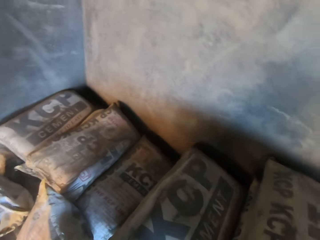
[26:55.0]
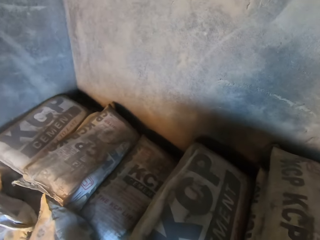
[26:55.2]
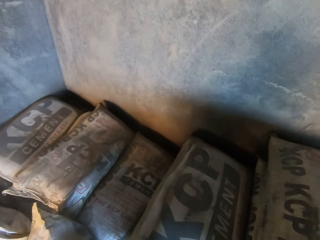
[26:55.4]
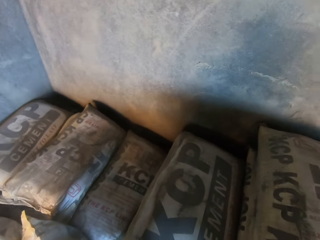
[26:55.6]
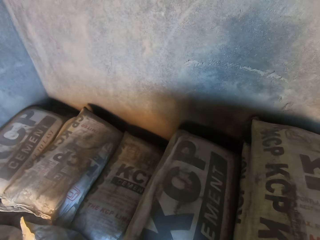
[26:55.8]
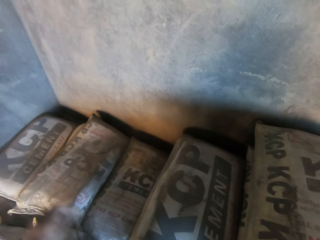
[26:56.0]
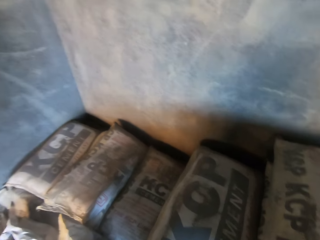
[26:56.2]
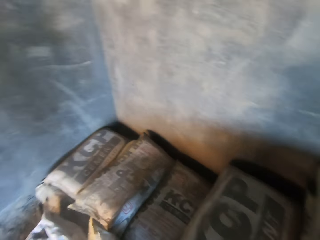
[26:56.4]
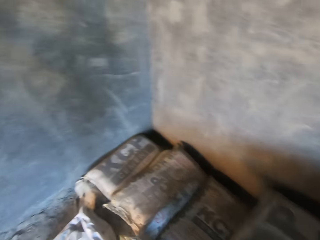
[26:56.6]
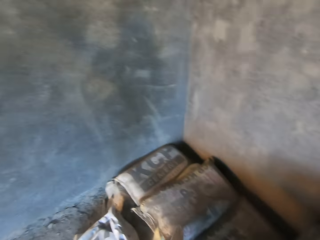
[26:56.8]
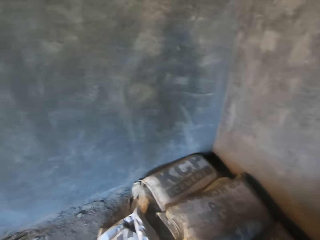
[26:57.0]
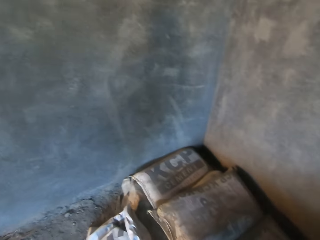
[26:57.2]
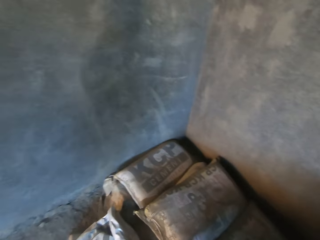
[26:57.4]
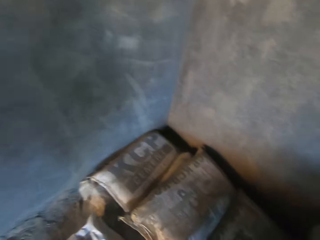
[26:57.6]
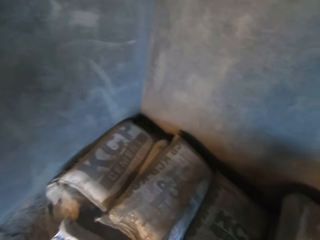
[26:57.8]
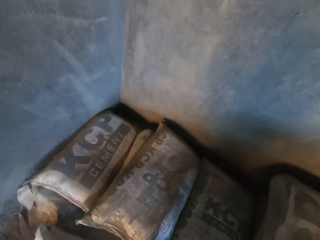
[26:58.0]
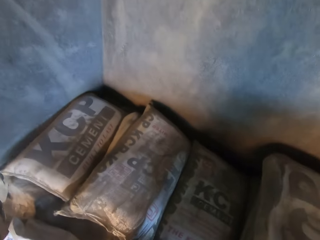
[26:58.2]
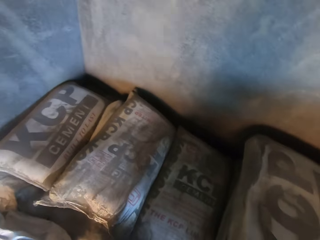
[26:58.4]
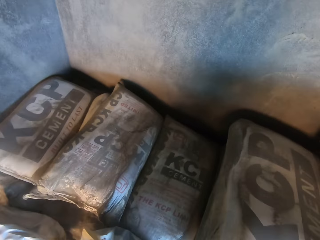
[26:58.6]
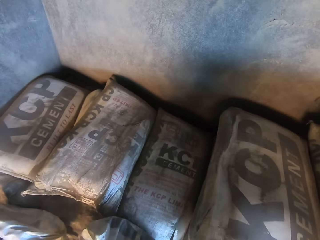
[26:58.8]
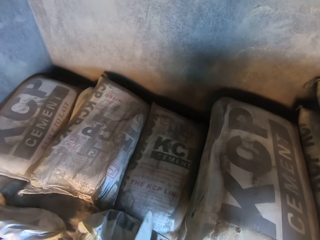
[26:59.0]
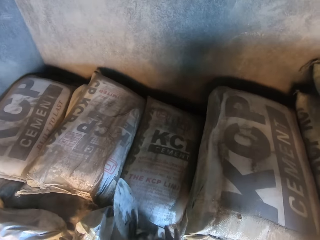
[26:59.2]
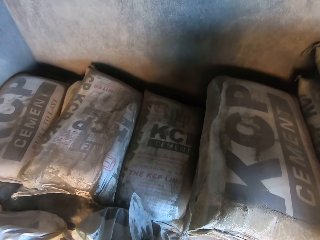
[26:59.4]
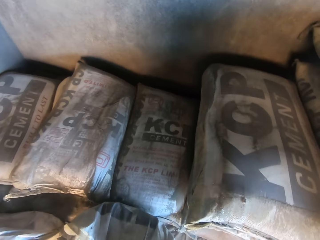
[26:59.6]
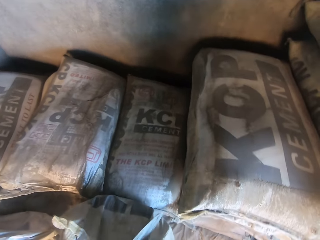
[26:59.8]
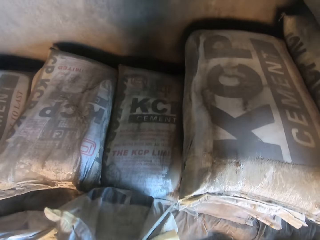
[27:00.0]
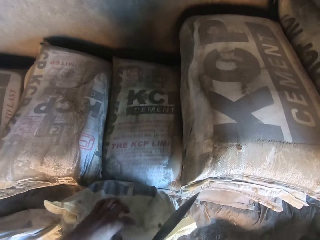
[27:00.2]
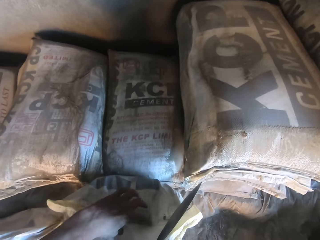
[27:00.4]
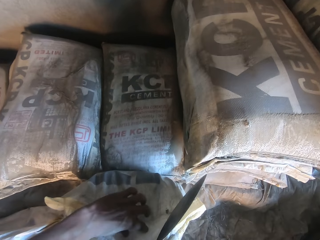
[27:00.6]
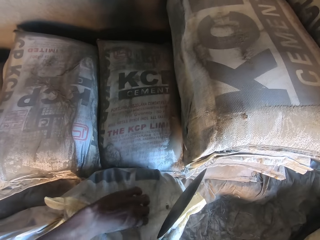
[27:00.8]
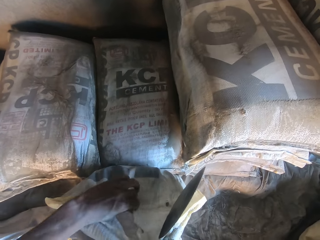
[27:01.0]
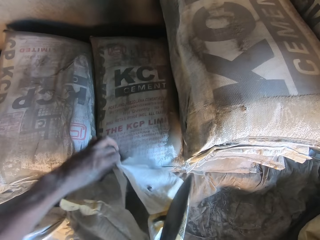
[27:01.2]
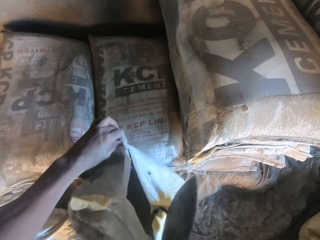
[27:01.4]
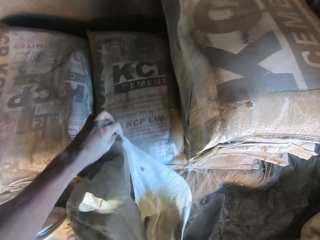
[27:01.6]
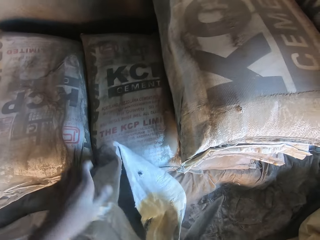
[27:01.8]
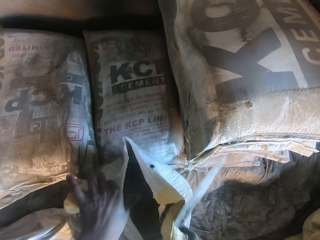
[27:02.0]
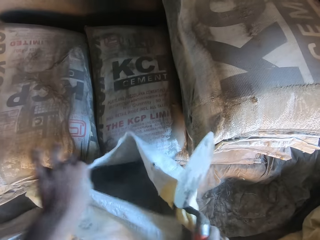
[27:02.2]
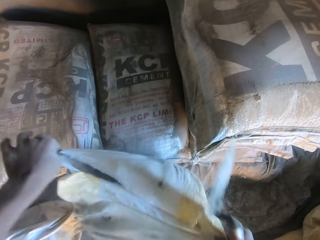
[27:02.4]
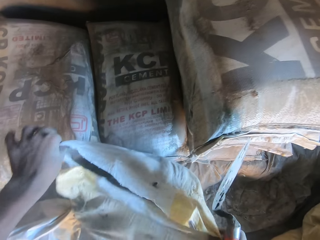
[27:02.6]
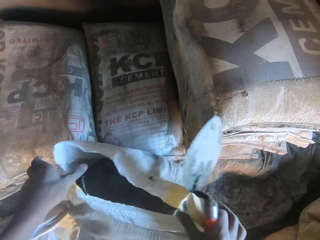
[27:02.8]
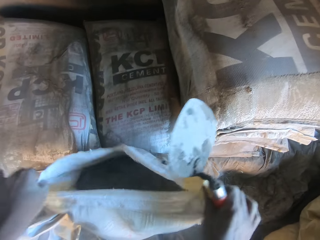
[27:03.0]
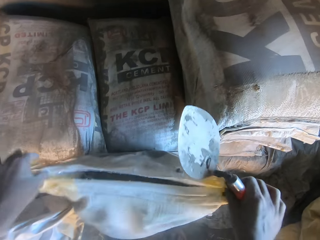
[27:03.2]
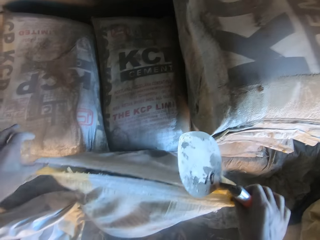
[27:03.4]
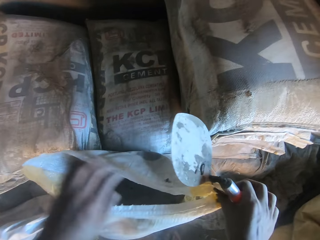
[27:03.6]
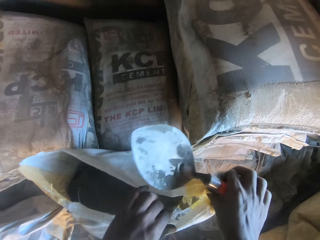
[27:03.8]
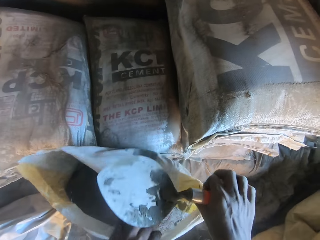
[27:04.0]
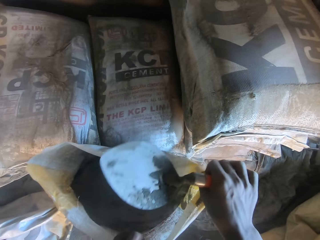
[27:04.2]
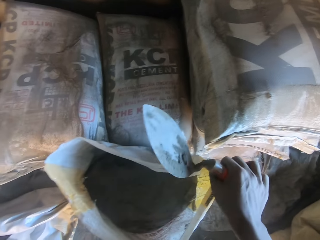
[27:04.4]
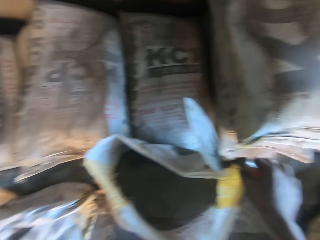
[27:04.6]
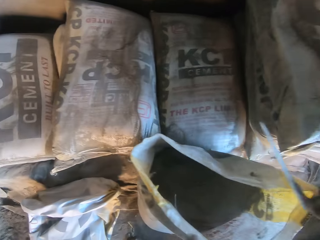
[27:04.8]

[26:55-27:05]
The camera wearer opens the bag of cement in both hands.

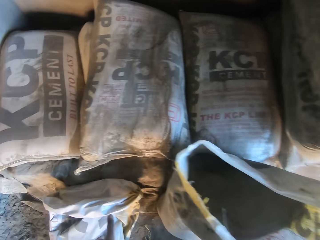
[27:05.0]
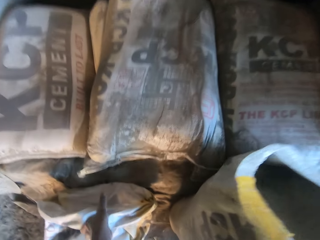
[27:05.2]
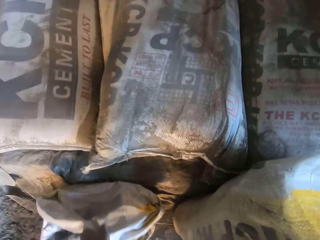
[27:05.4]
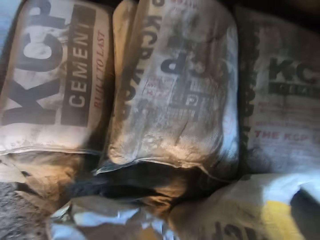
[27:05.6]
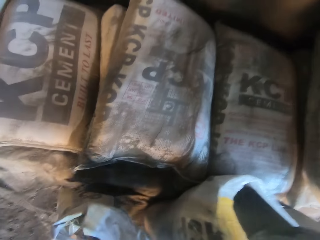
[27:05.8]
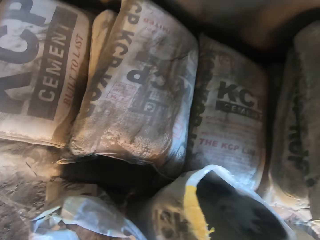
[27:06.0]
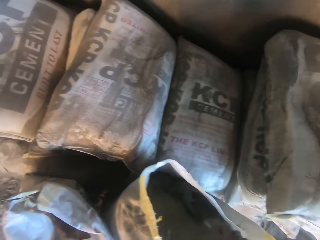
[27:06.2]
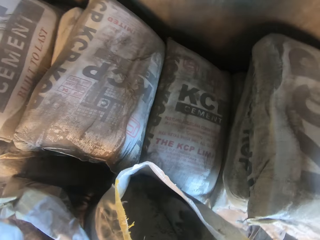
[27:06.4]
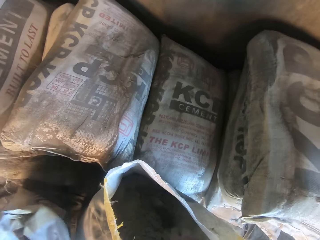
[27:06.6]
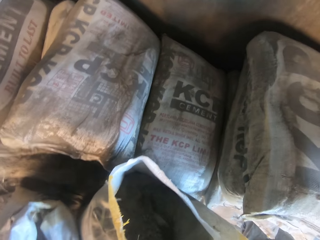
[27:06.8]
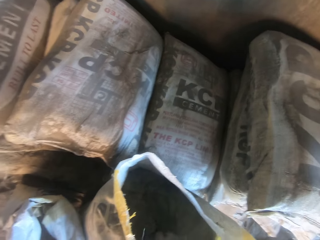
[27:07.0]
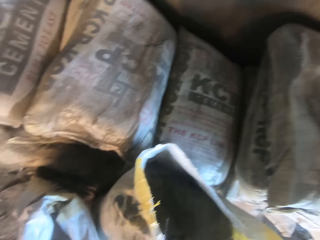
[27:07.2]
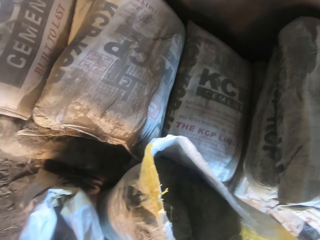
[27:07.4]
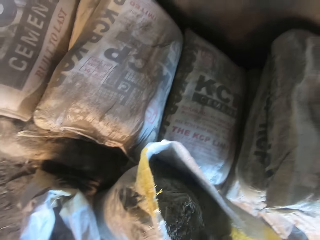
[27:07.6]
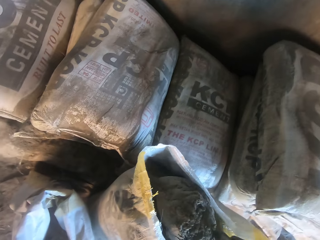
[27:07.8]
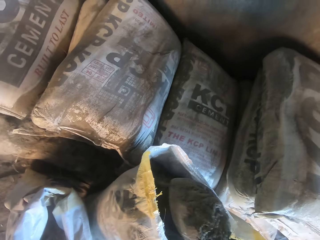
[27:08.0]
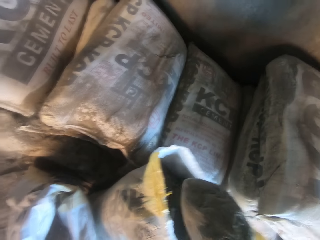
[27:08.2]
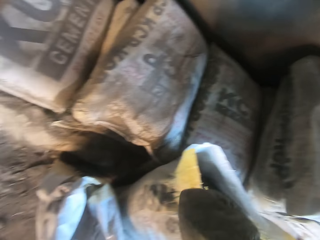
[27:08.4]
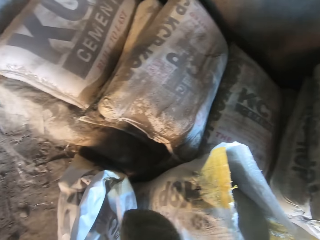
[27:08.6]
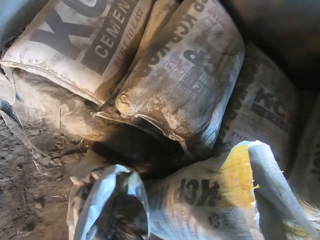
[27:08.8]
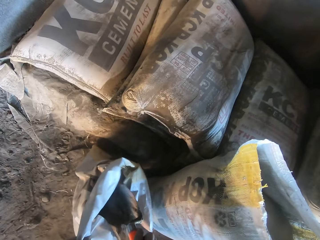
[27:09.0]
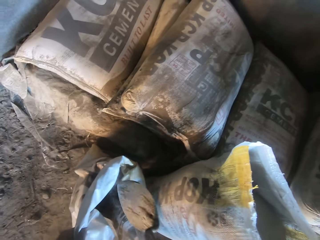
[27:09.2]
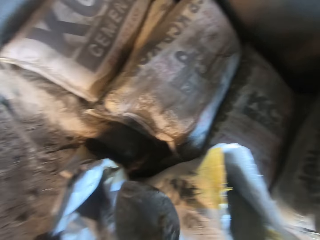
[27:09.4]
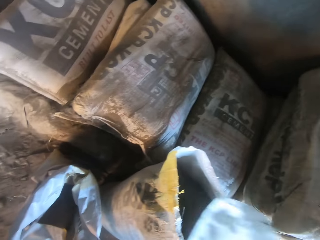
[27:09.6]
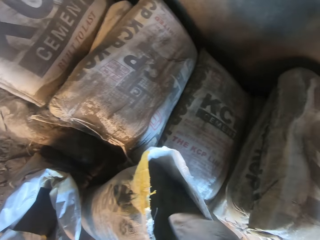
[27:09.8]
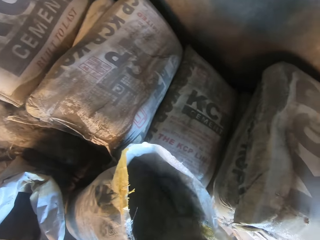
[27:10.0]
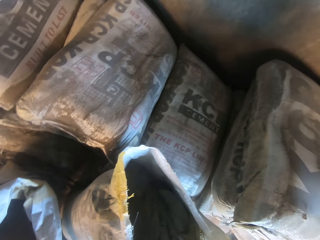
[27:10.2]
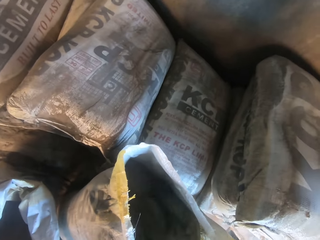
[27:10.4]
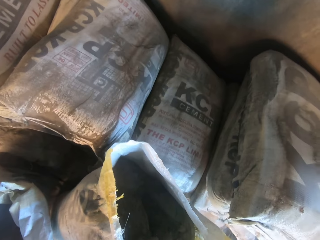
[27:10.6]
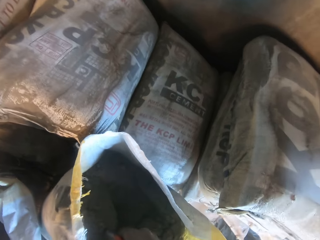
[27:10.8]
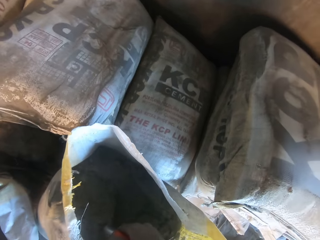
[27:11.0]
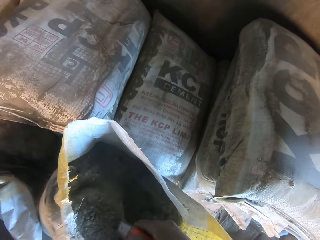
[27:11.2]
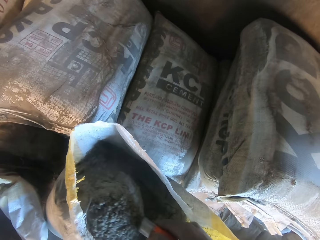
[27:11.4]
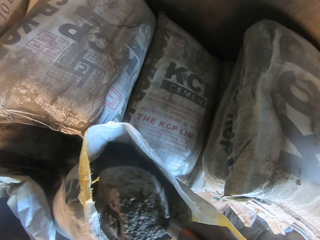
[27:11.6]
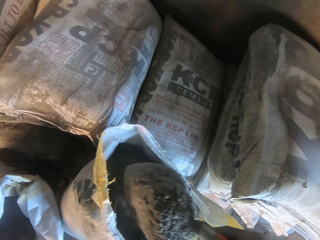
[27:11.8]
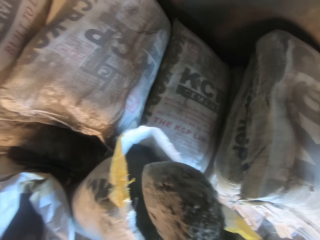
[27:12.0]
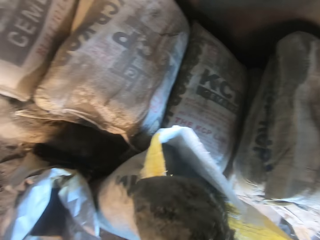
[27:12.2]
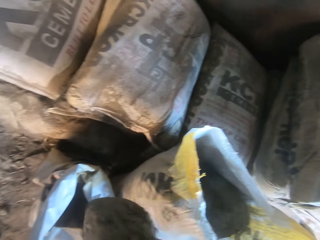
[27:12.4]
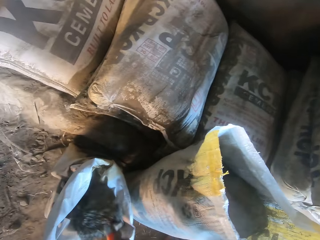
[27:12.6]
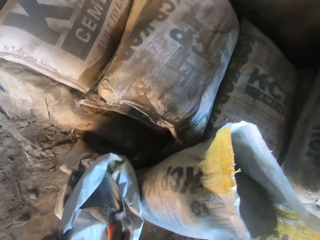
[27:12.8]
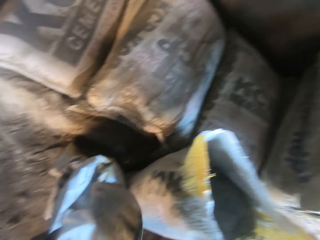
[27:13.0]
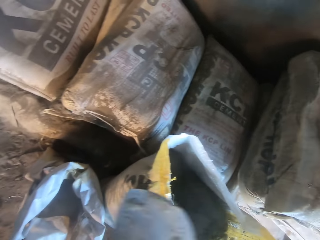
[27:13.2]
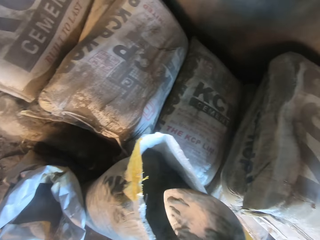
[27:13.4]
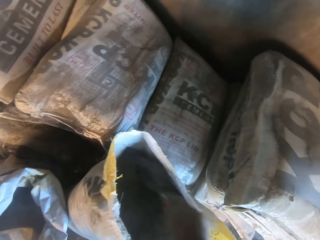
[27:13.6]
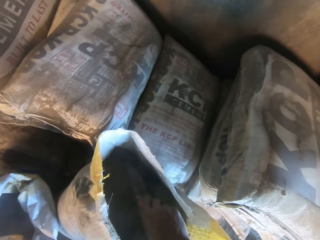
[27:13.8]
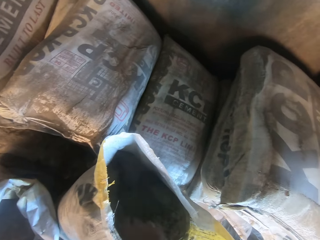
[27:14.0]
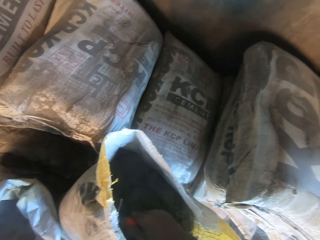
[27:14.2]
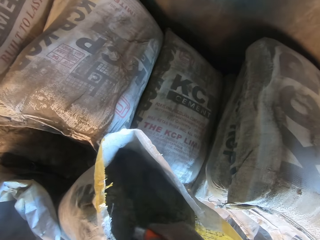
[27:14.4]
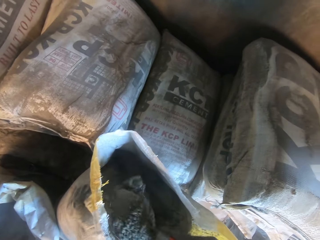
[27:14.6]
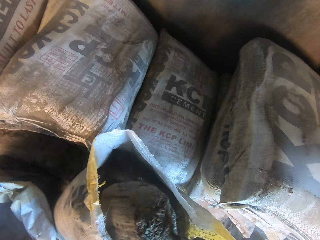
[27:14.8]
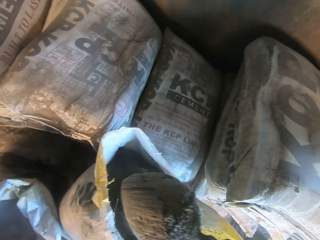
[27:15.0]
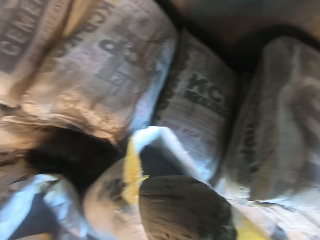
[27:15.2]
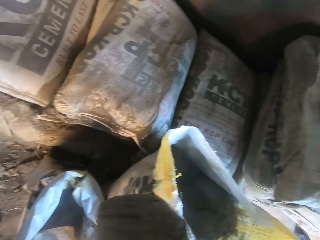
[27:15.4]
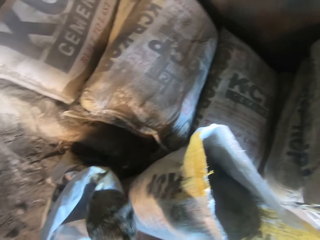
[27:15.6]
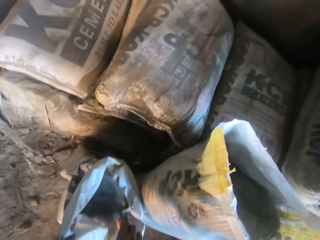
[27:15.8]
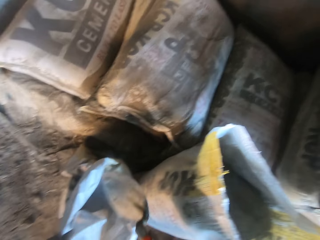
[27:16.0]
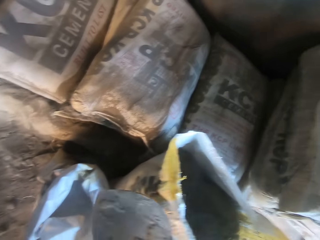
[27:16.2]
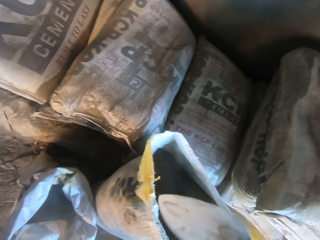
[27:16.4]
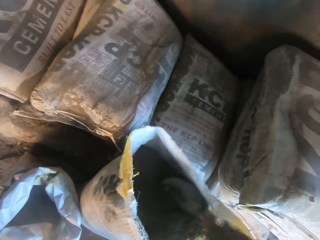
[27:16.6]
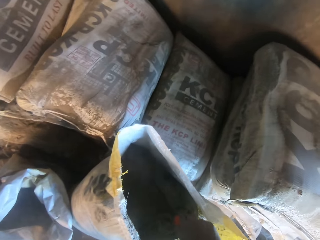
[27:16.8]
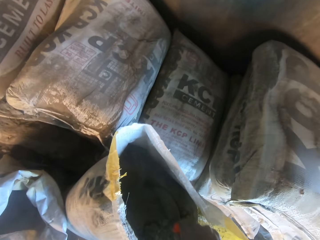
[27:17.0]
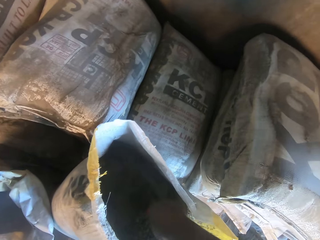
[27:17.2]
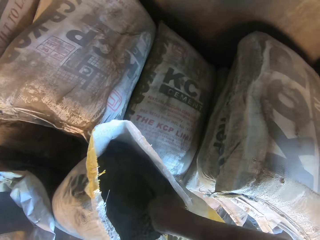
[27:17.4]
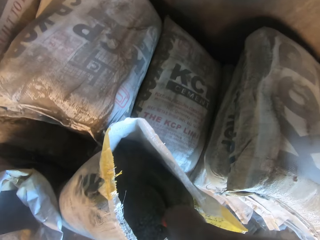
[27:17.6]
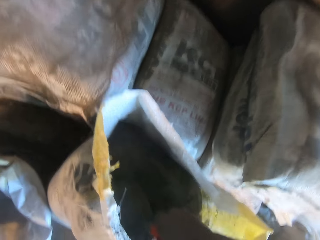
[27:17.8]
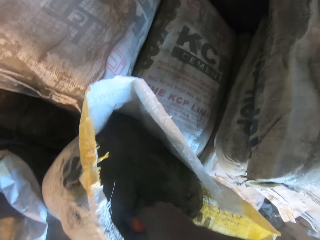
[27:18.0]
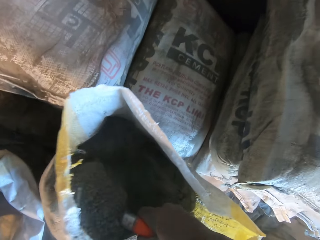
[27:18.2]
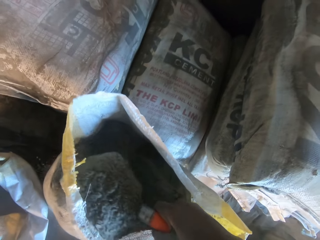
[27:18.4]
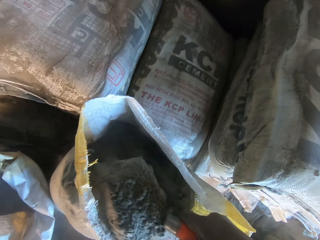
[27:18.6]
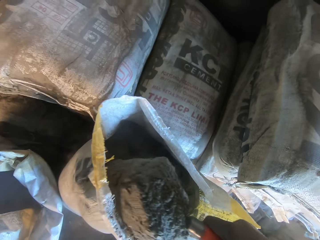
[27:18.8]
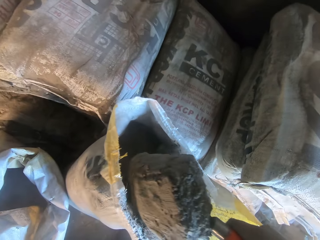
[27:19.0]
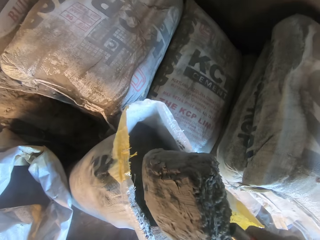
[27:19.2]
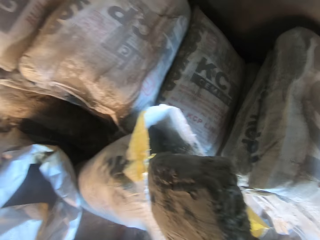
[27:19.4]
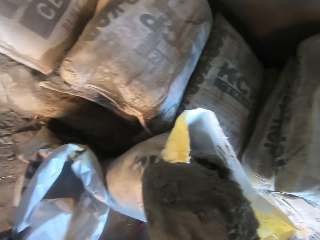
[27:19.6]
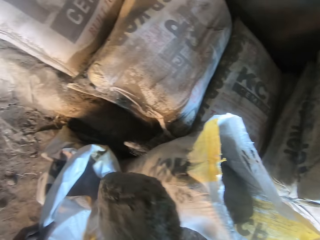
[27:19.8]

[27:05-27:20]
The camera wearer moves the bag on the floor with his left hand. He scoops some cement from the bag of cement with the trowel with his right hand. He pours the cement into the empty bag with the trowel with his right hand. He scoops some cement from the bag of cement with the trowel with his right hand. He pours the cement into the bag with the trowel with his right hand. He scoops some cement from the bag of cement with the trowel with his right hand. He puts the cement in the bag. He takes cement with a shovel.
